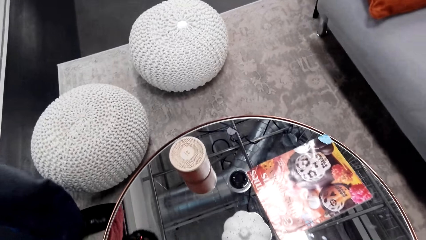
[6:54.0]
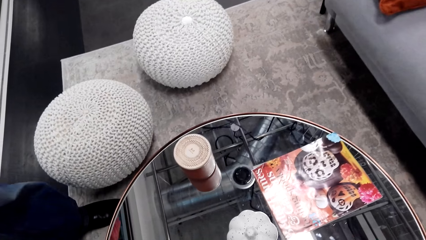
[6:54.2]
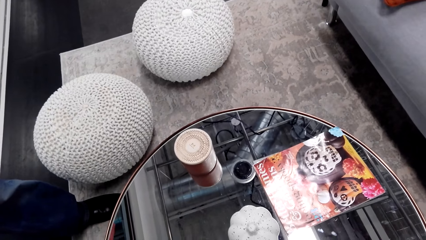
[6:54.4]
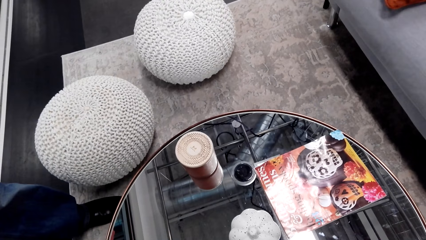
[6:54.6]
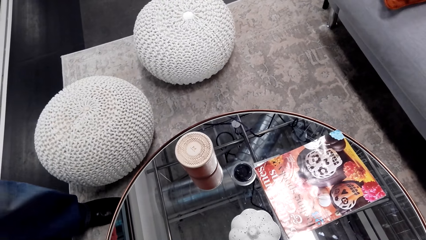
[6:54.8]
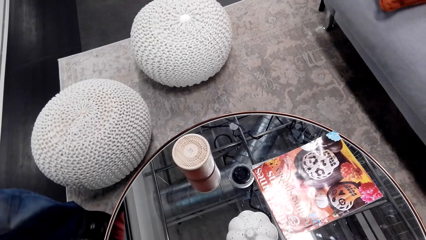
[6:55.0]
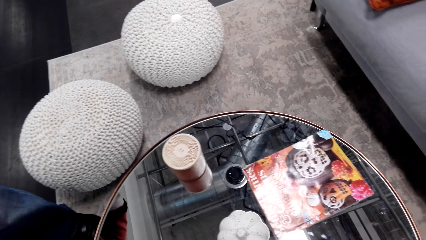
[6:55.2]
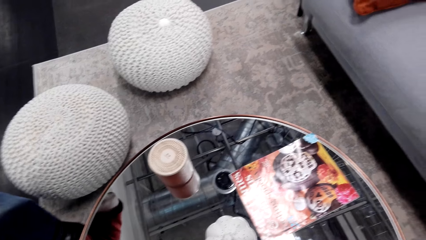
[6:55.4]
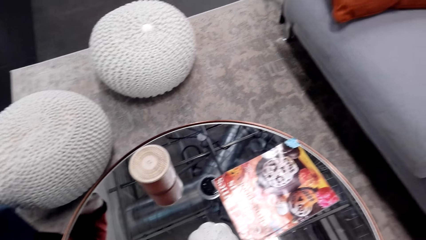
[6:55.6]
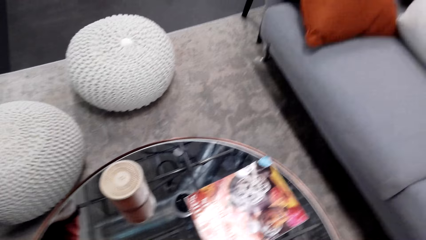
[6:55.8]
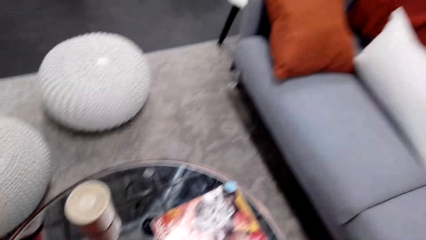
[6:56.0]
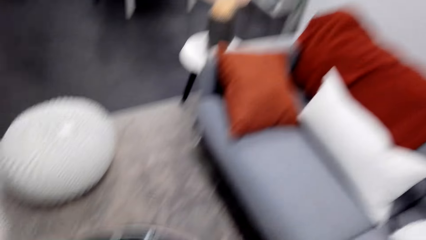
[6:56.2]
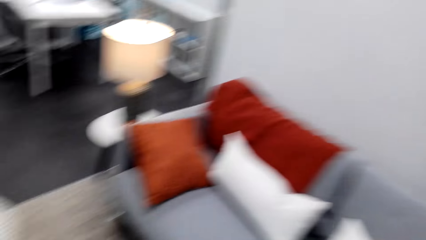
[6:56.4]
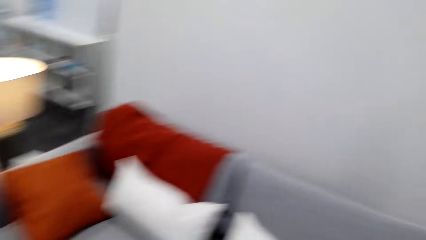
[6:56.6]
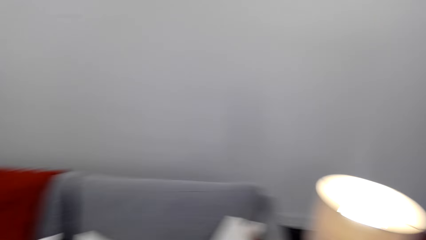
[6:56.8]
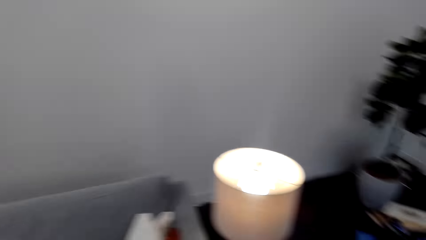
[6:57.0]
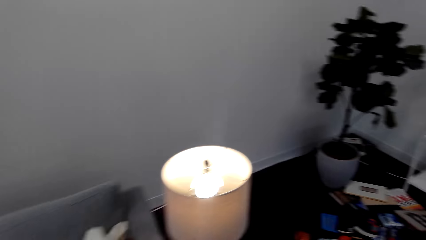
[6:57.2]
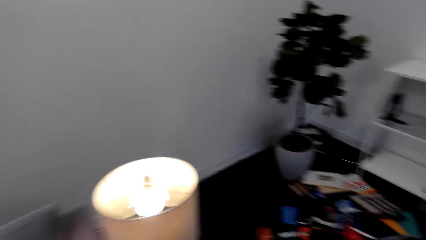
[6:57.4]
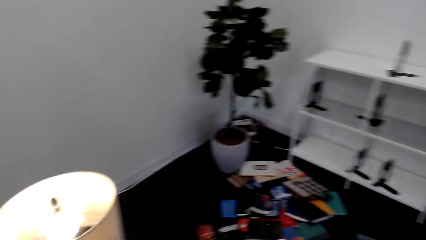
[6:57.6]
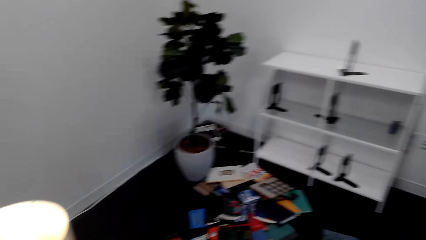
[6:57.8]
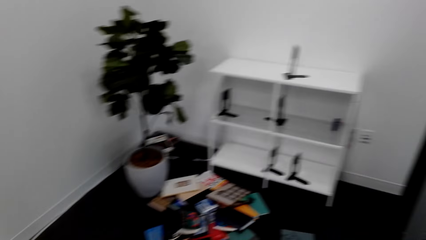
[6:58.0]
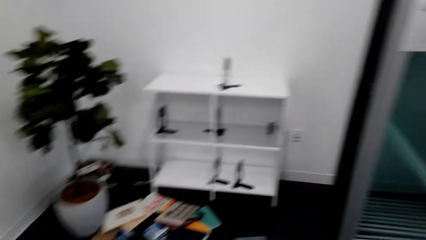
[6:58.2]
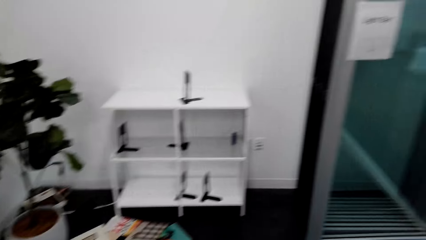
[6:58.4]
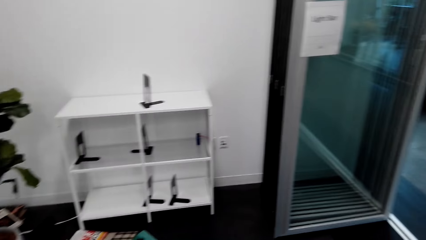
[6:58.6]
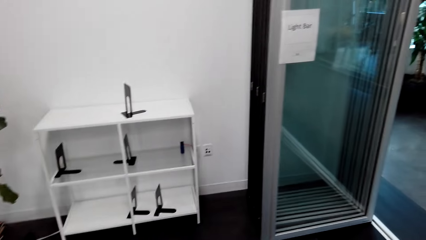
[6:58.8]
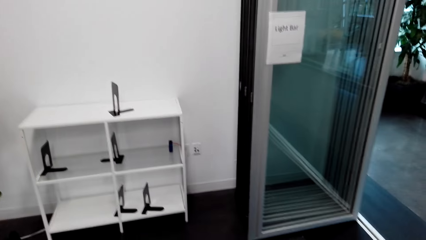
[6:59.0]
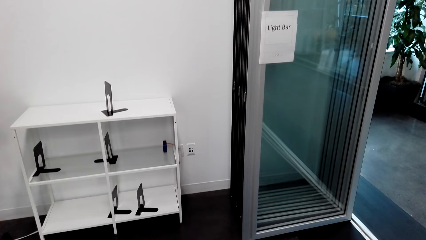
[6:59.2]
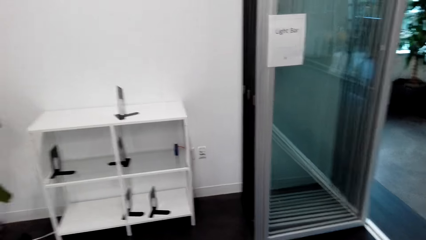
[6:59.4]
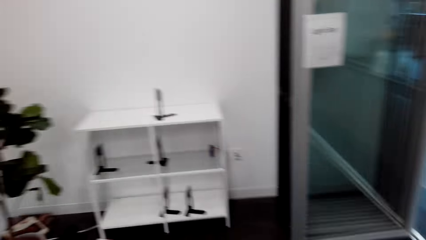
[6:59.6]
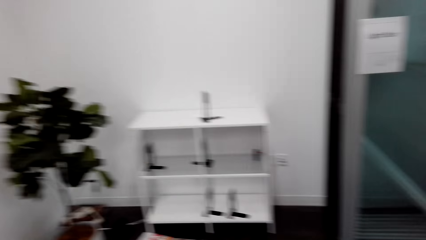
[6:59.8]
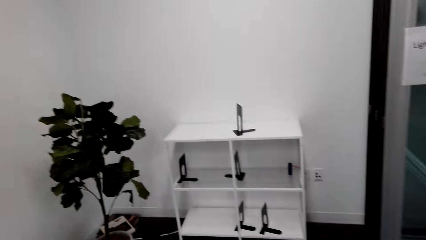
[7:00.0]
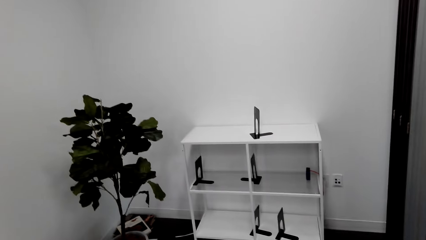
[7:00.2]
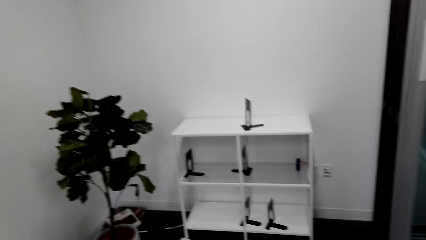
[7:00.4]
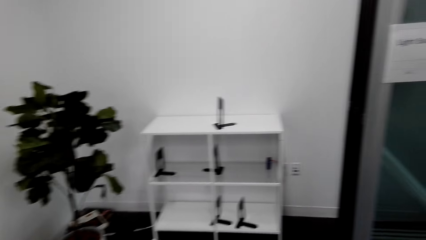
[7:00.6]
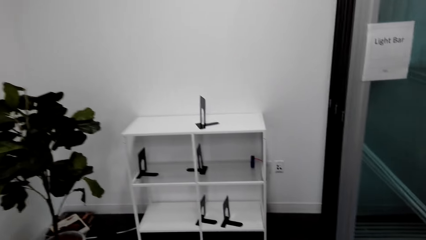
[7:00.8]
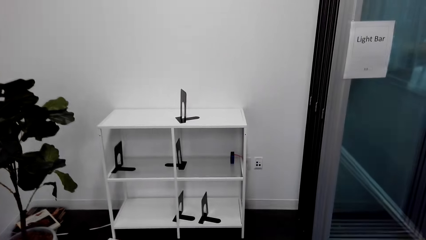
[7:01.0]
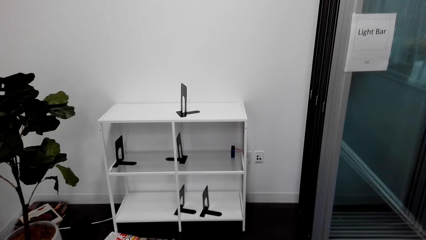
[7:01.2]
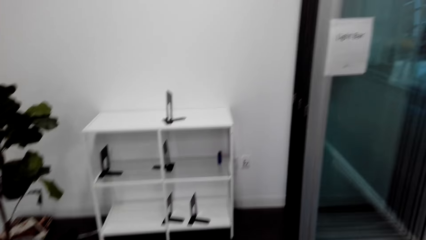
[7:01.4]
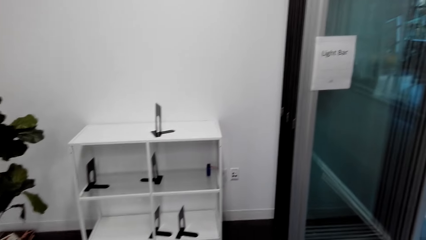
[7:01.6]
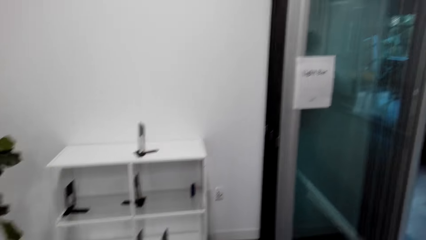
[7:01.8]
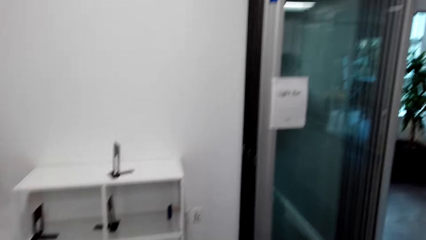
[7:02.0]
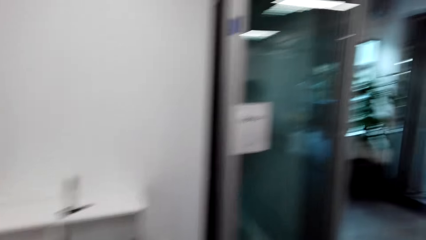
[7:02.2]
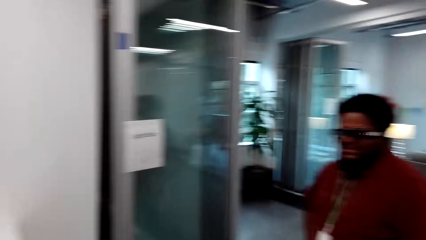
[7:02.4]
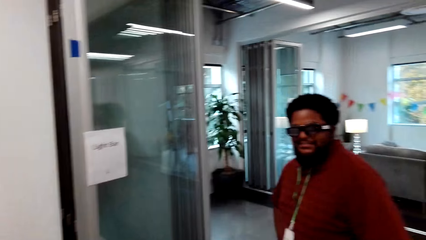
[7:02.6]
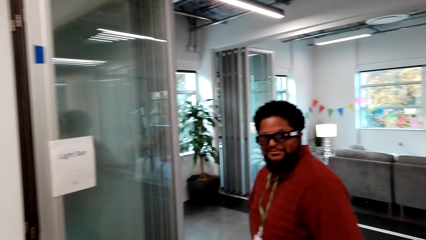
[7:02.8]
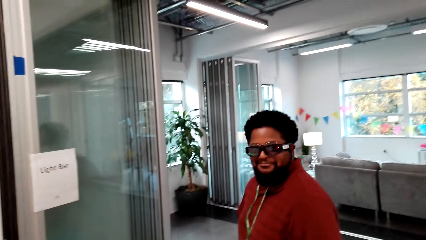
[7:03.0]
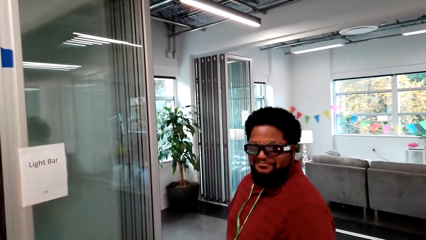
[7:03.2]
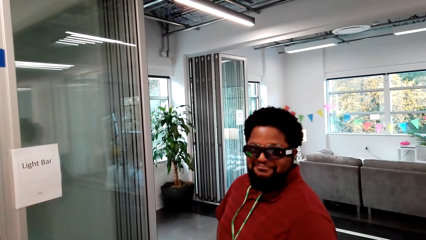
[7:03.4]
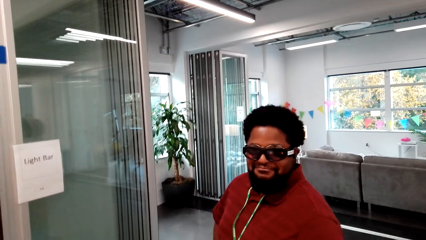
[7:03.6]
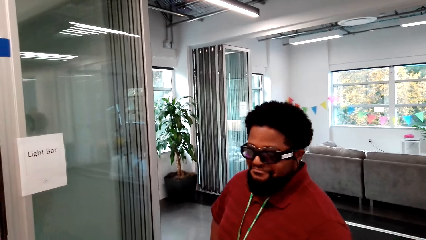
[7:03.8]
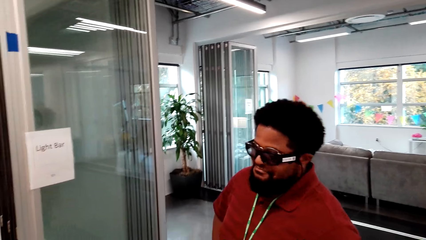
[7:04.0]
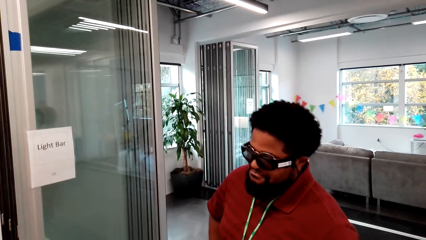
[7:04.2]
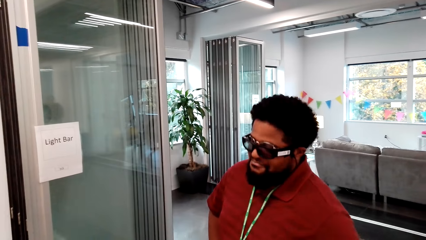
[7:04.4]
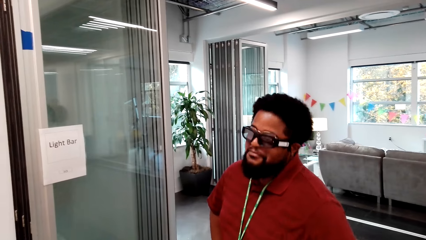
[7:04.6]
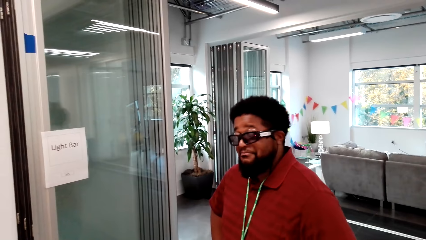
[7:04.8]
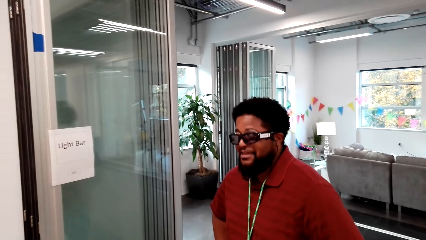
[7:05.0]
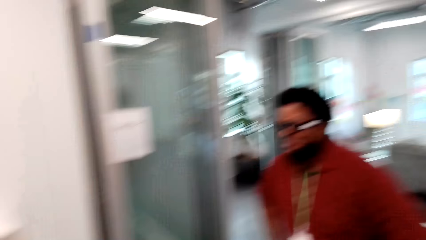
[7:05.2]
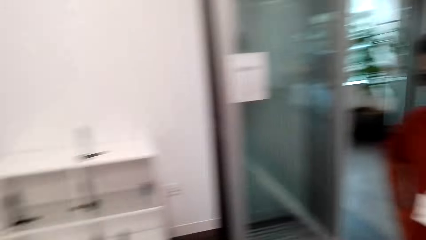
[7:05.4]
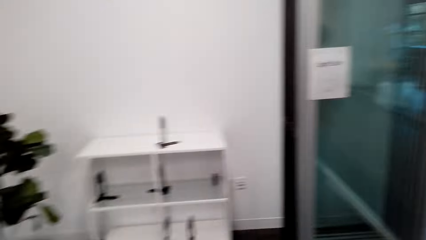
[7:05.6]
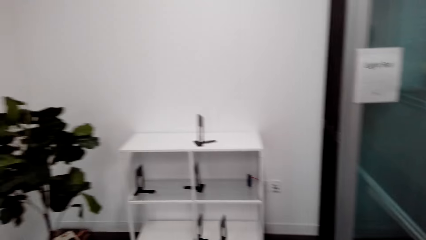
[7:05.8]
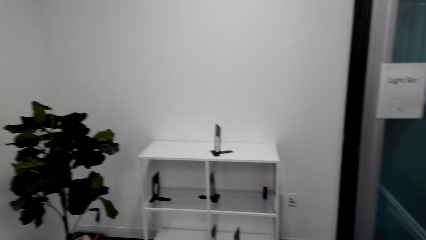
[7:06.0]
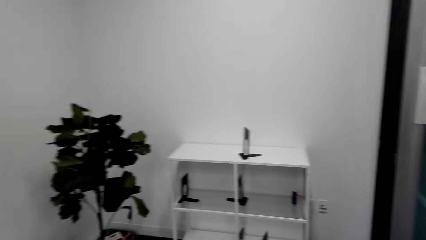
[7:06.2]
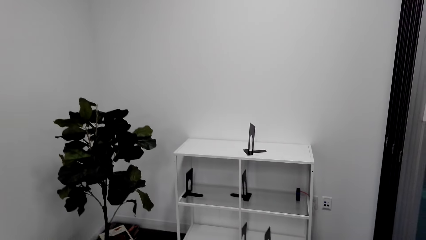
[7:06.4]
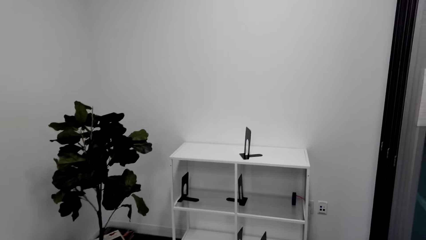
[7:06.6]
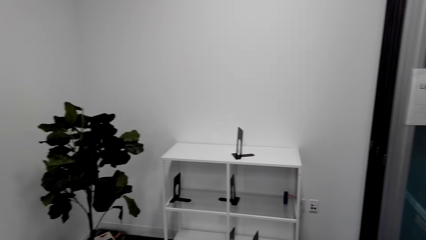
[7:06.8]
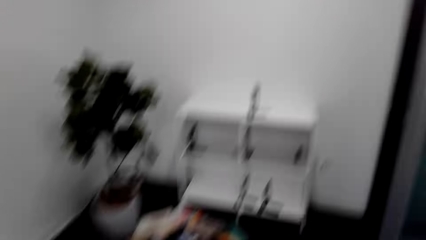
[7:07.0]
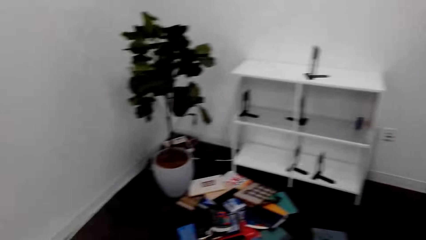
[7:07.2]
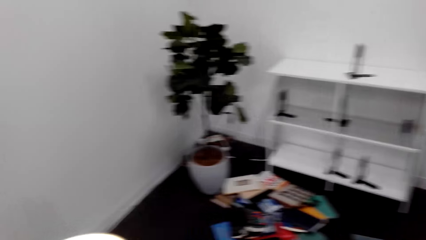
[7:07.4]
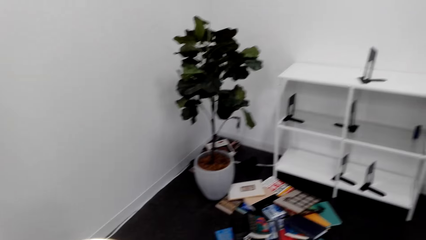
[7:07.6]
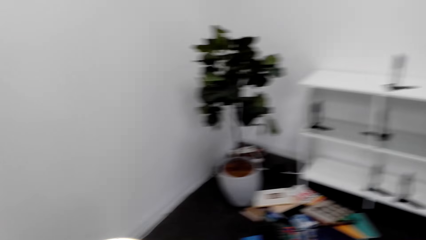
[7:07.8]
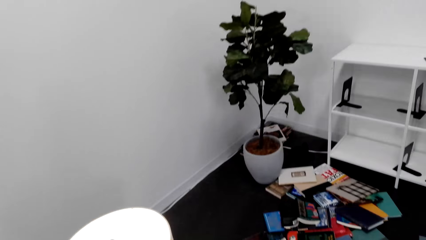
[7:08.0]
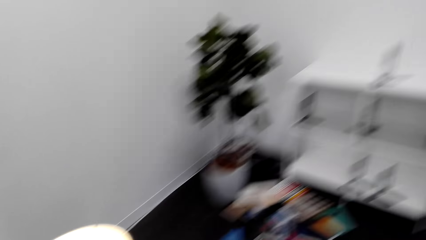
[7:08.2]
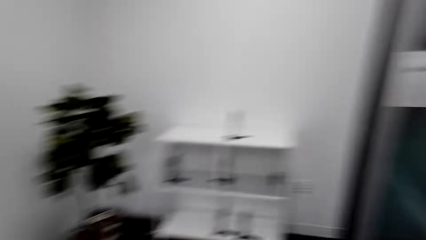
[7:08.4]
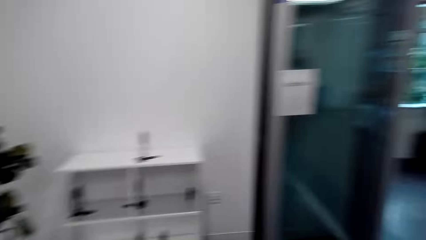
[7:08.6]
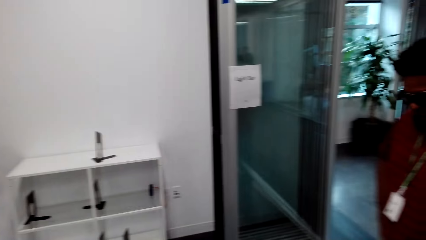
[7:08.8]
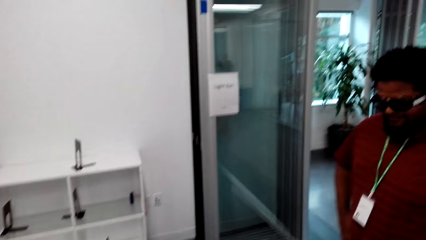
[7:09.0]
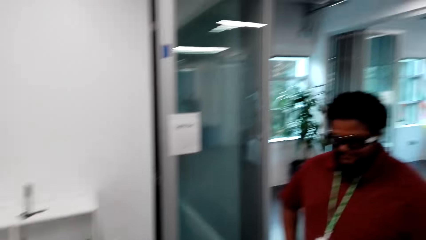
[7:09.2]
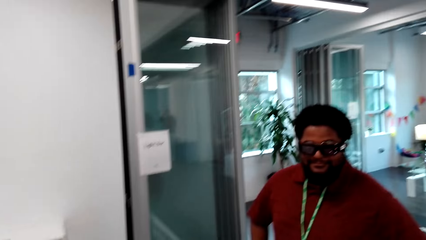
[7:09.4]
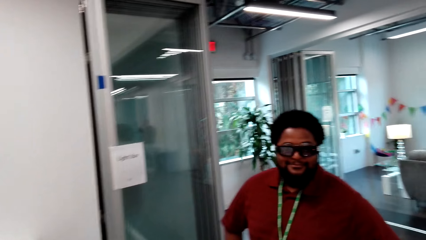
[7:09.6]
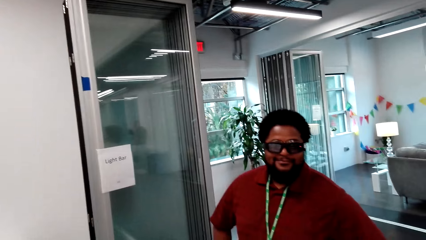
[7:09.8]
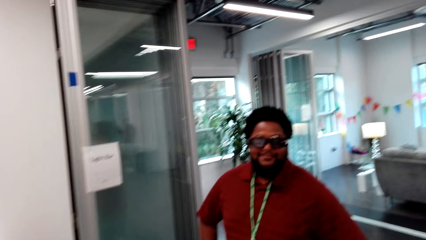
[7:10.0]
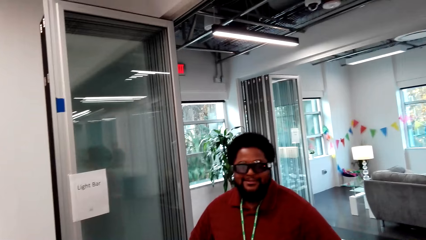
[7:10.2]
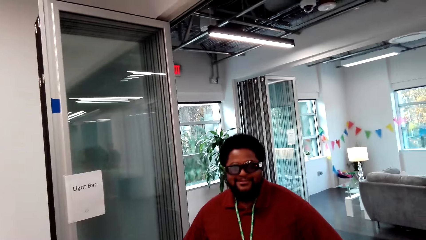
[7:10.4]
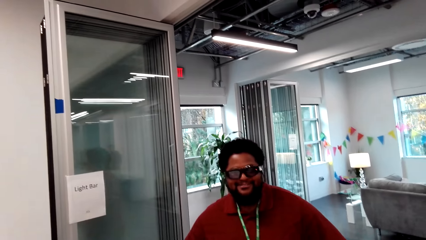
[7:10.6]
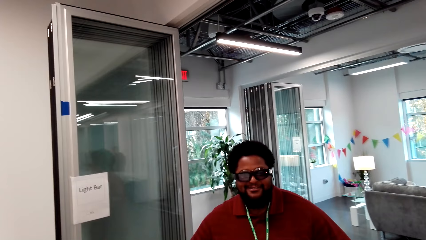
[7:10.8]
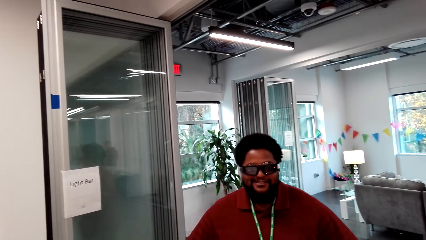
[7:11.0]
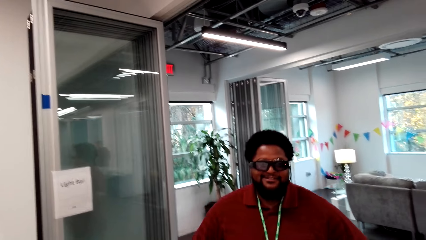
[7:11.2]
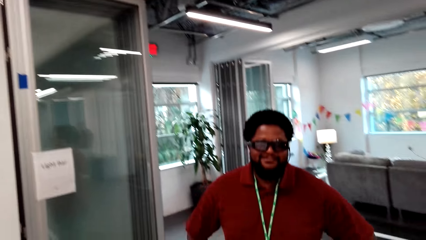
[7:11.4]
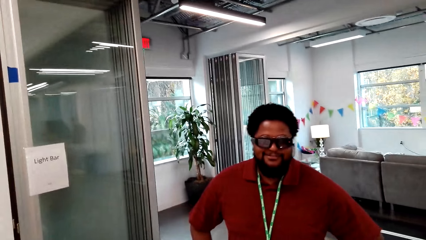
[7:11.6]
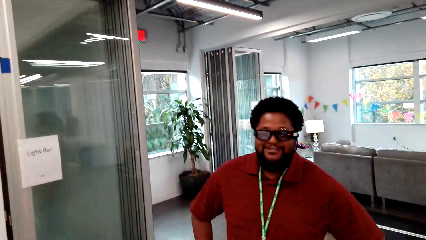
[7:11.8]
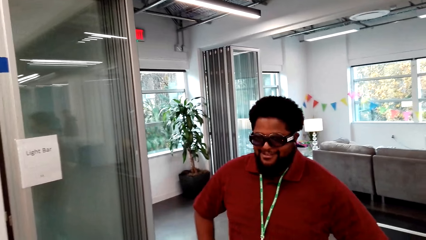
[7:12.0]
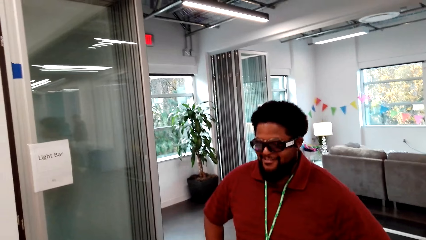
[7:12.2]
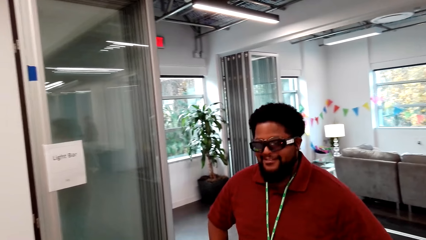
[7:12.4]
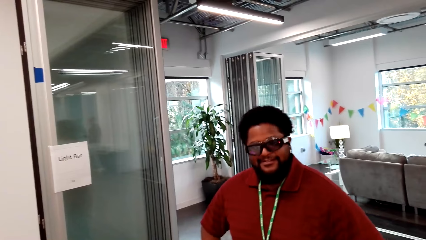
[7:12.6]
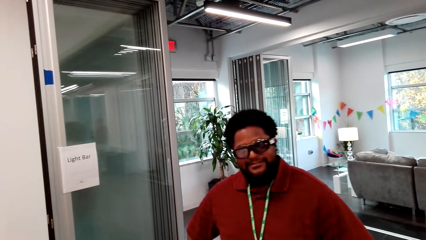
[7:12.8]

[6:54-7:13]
The camera wearer looks at something on the table. They look around the room. A man converses with the camera wearer. The man stands beside the camera wearer.
